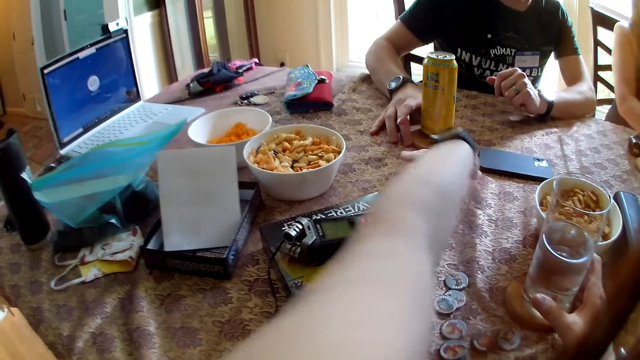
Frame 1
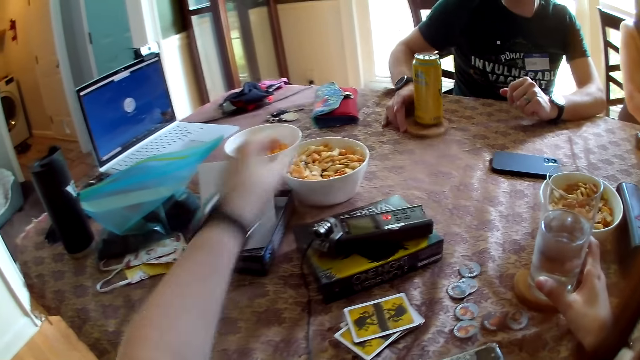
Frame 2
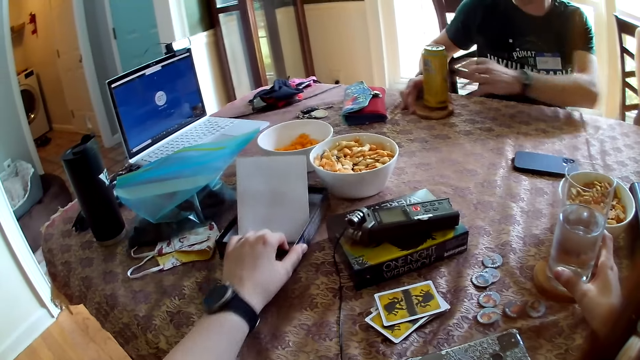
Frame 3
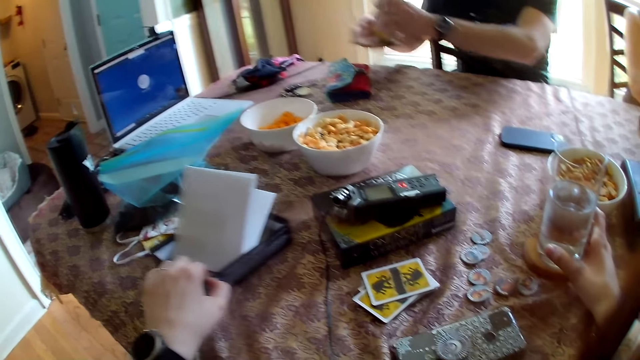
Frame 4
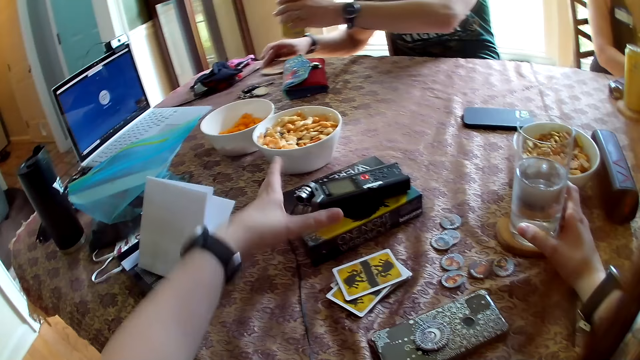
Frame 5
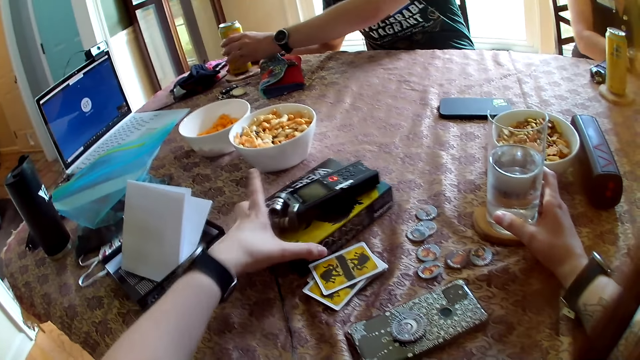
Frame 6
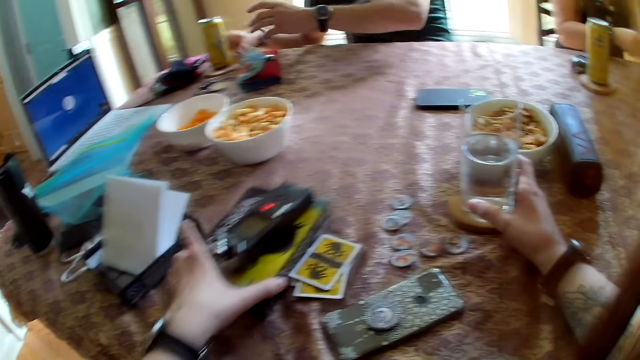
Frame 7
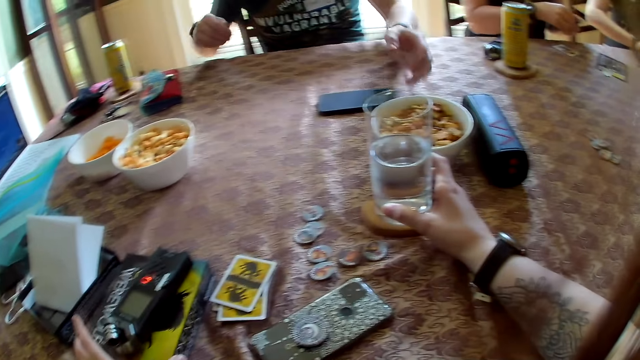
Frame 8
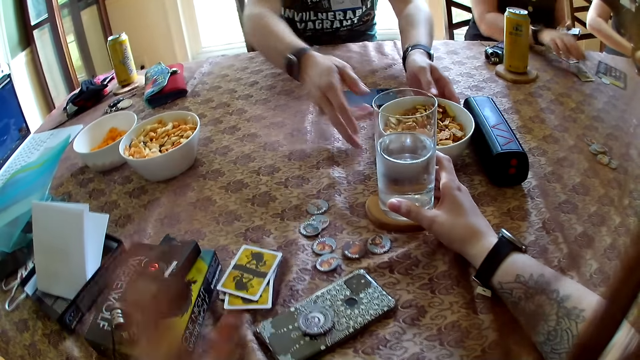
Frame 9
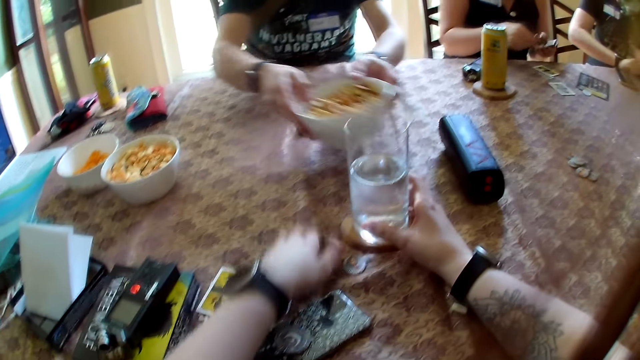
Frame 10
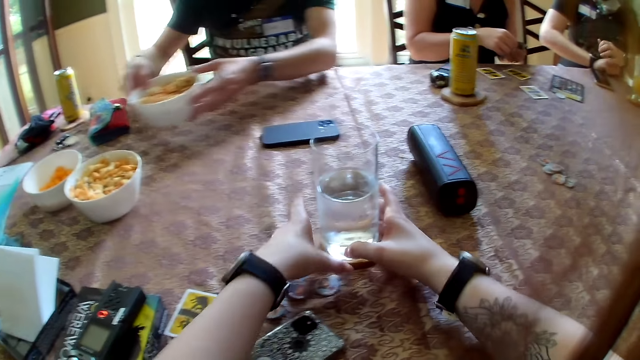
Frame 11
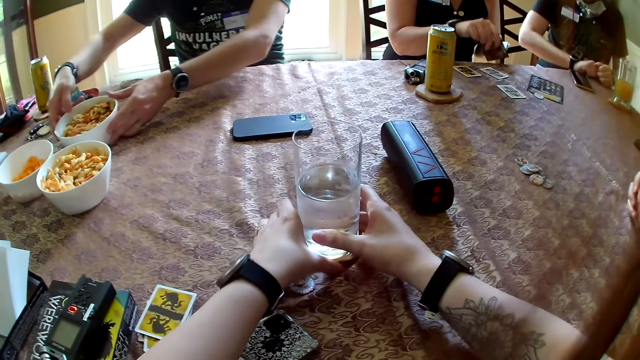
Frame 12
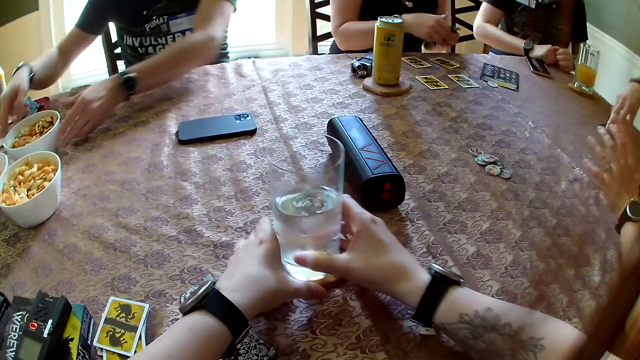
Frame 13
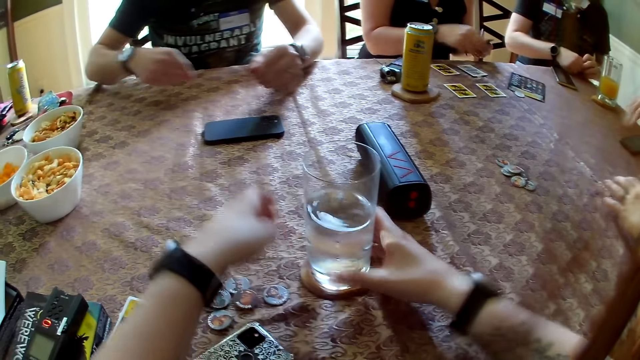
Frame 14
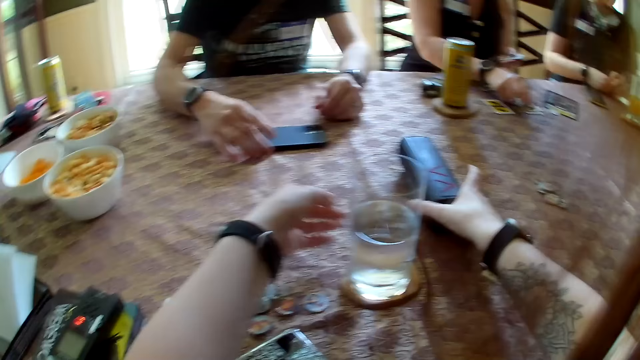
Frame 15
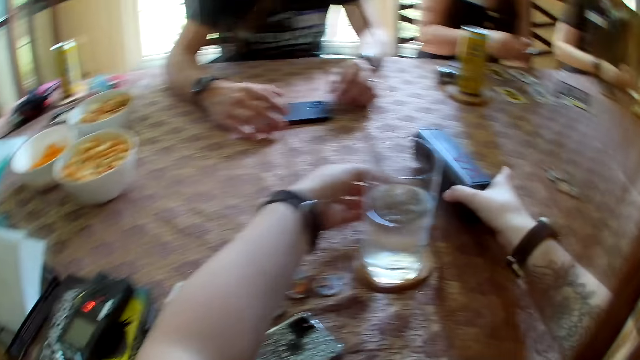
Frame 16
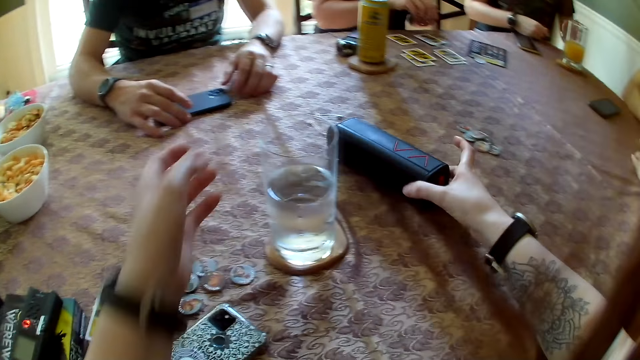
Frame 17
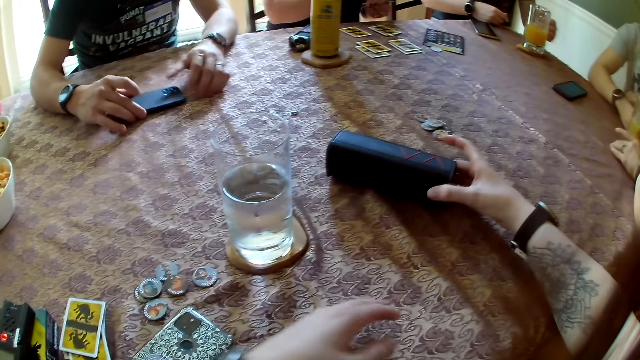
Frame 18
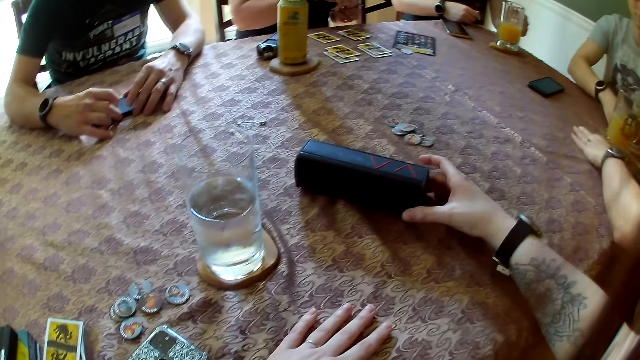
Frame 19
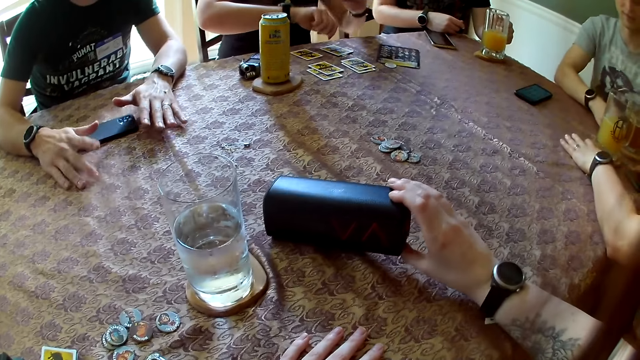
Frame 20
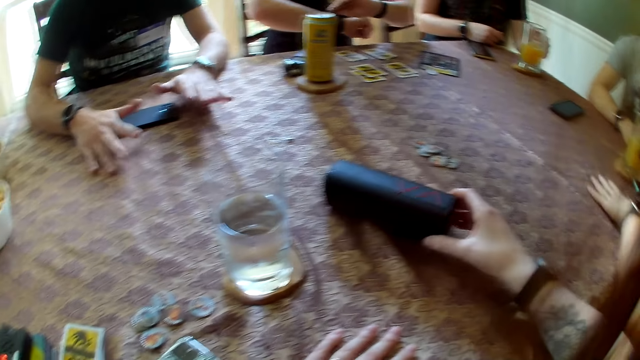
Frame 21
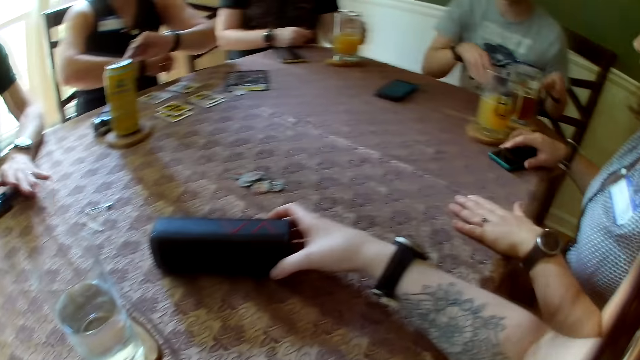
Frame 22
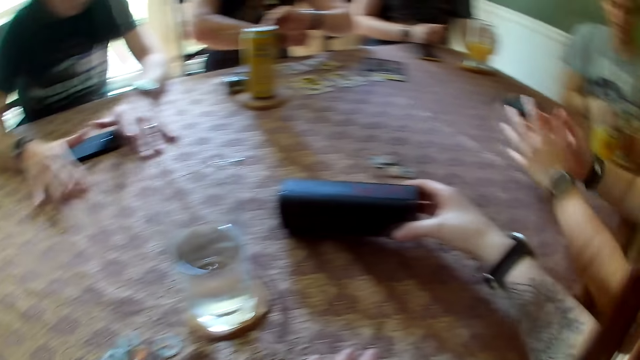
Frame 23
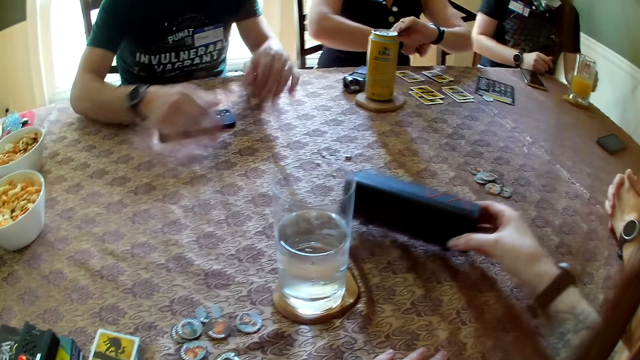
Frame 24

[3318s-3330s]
A man adjusts the coaster on the table with his right hand. The camera wearer adjusts a game pack on the table with her left hand. She moves the boxes on the table. The man picks the can drink on the coaster with his left hand and picks up the coaster with his right hand. The man puts the coaster on the table and puts the can drink on the coaster on the table. The camera wearer adjusts the game pack on the table with her left hand. Another man converses with a third man and a woman. Another woman drops cards on the table. The first man carries a cookie bowl on the table with both hands. The camera wearer adjusts the tokens on the table with her left hand. She collects the tokens on the table. She adjusts the coaster and glass of water on the table with both hands. The first woman converses with the first man. The first man puts the cookie bowl in his hands on the table. The camera wearer drags the glass on the table. The first woman gesticulates with her hands. The camera wearer adjusts a Bluetooth speaker on the table with her right hand. She moves something on the table. The first woman adjusts the phone on the table. The third man holds the handle of the cup of juice with his left hand. The other woman checks the watch on her right wrist. She checks the watch on her right wrist again. The second man gesticulates with his hands.

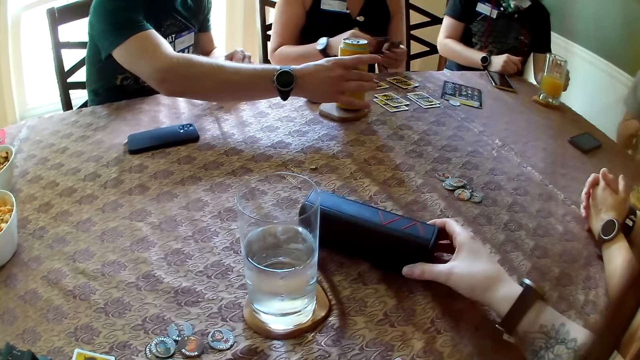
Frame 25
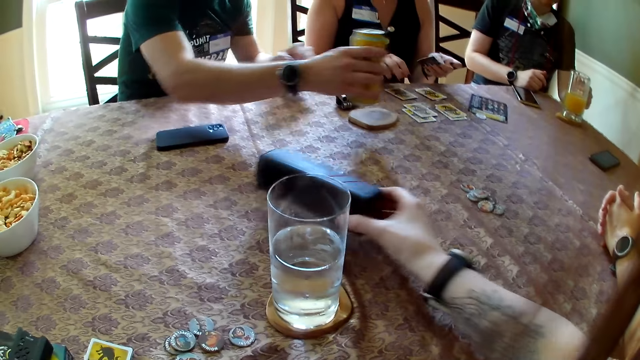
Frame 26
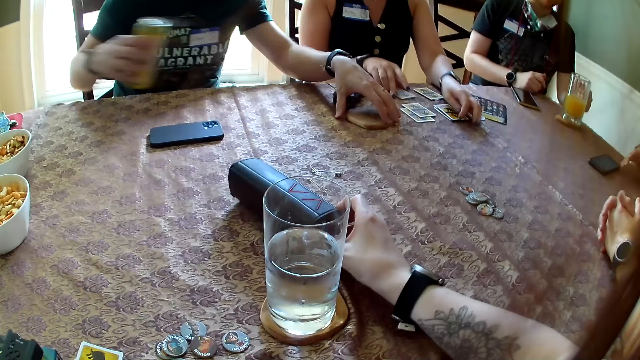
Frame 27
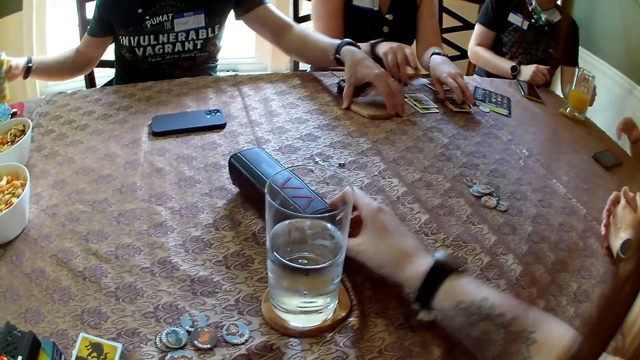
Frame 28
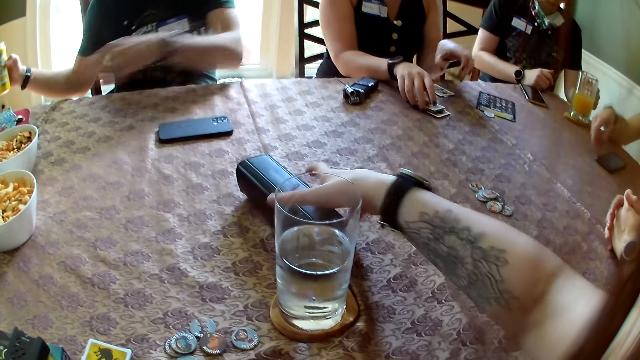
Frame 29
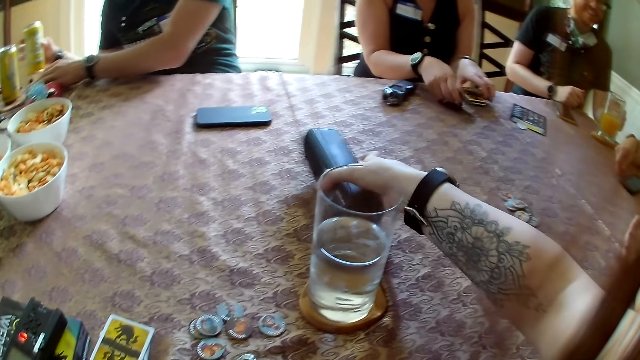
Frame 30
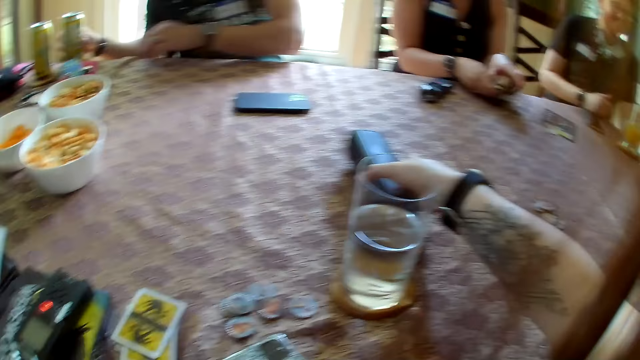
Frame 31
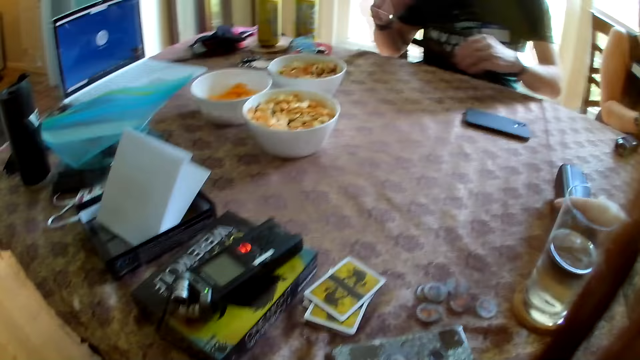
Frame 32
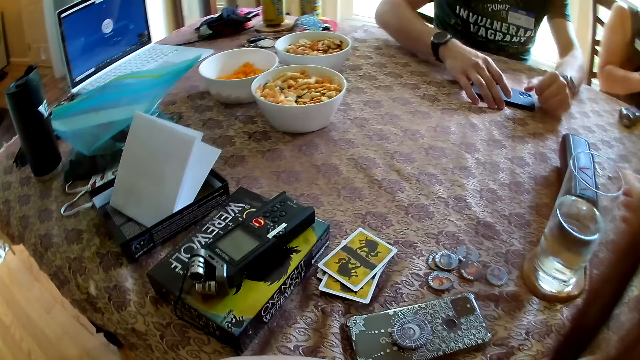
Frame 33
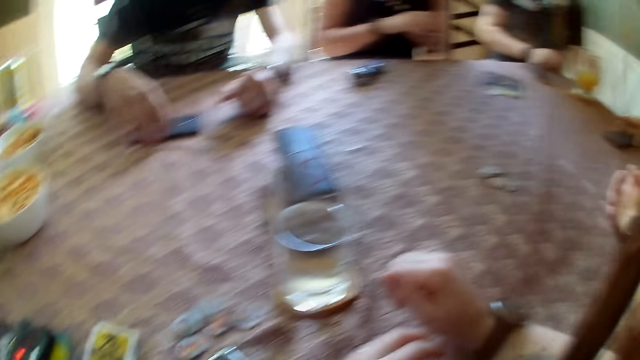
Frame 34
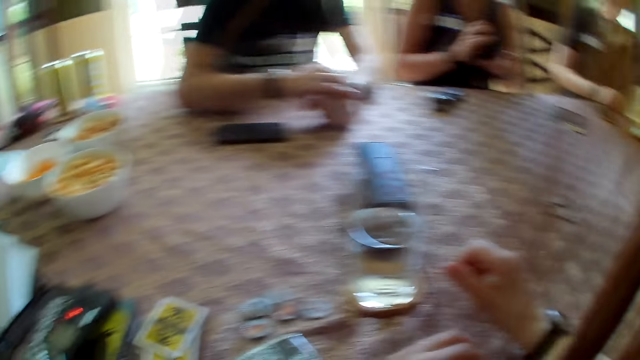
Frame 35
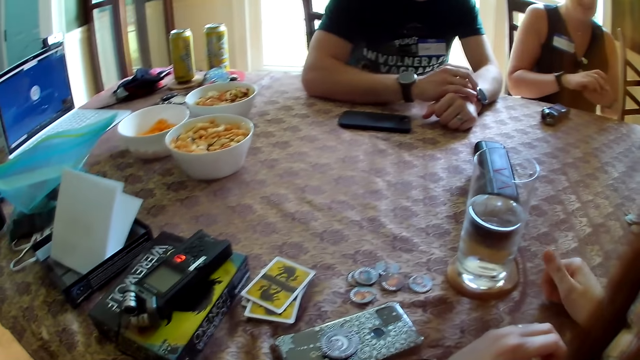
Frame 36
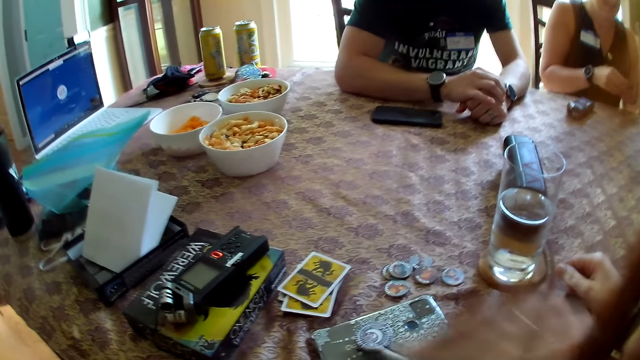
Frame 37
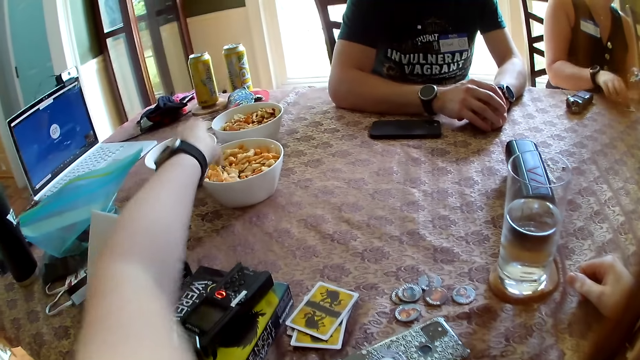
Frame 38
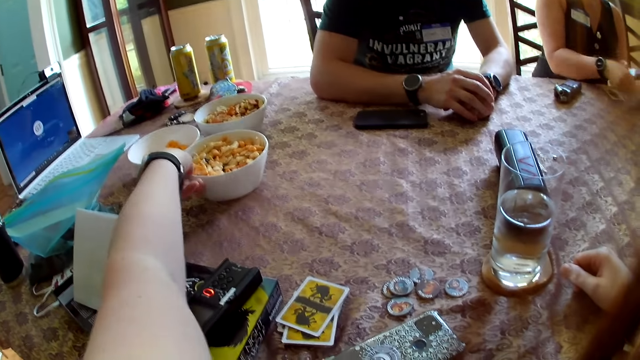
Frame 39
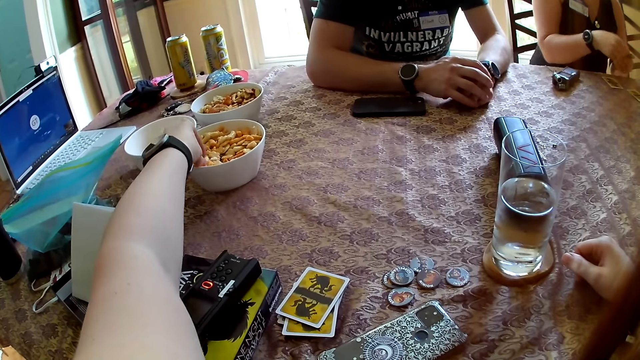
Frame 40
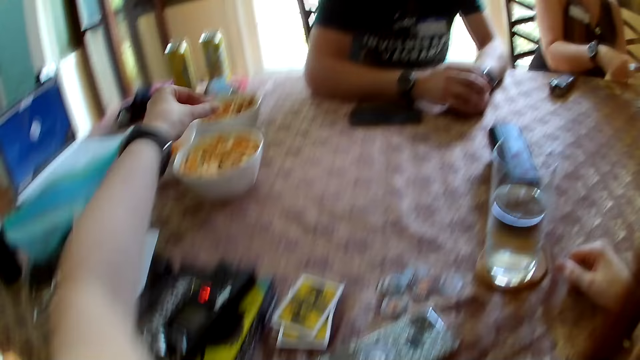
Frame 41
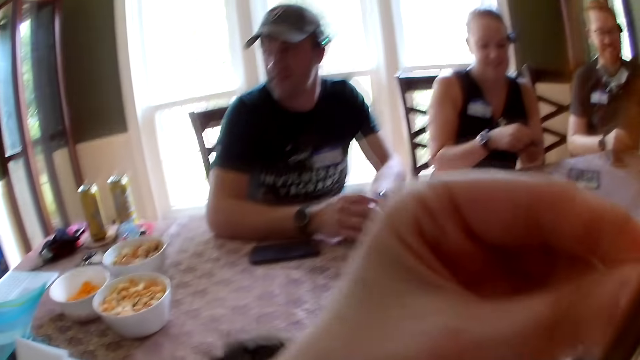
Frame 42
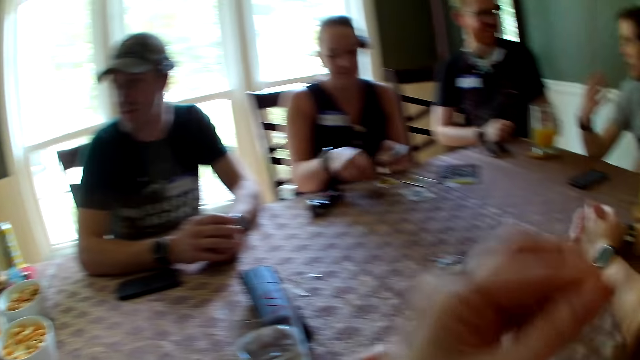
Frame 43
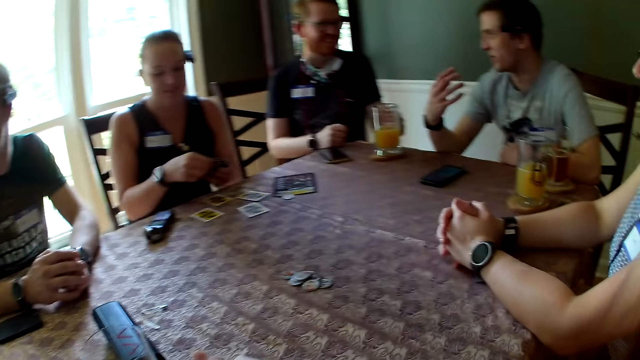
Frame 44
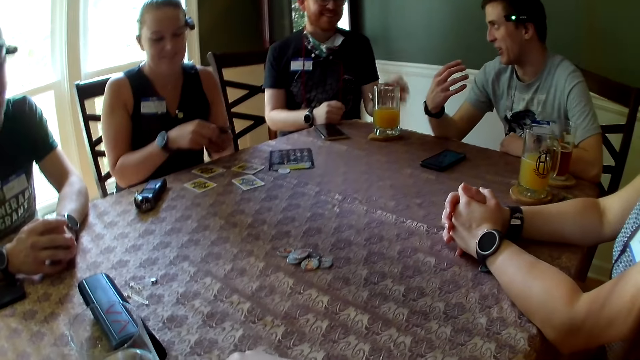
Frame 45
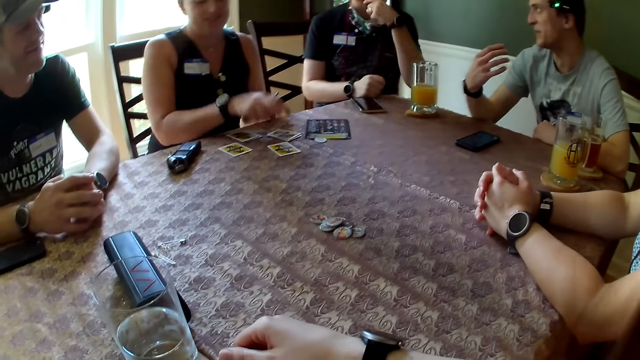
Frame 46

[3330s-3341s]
A man picks up the can drink on the coaster on the table with his right hand. The man shakes the can drink in his right hand. A woman packs the cards on the table with both hands. The first man picks the coaster on the table with his left hand. Another man adjusts the phone with his right hand. The first man puts the coaster in his left hand on the other side of the table. The first man puts the can drink on the coaster. The woman shuffles the cards in her hands. The woman arranges the cards in her left hand on the table with her right hand. The camera wearer picks a cookie from a cookie bowl on the table with her left hand. She puts the cookie in her left hand in her mouth. She eats the snacks. The second man converses with a third man. The second man gesticulates with his right hand.
